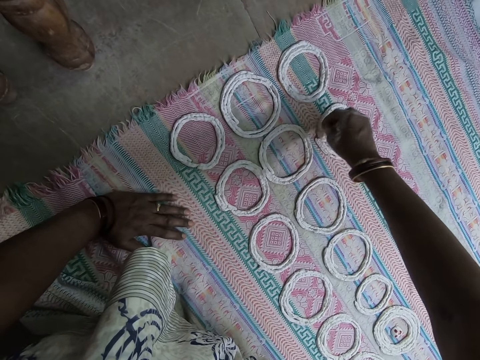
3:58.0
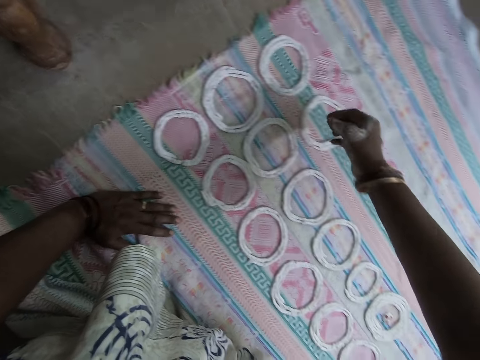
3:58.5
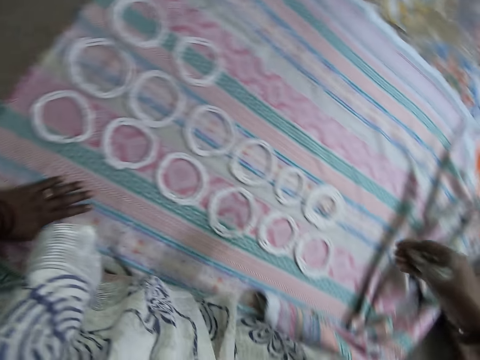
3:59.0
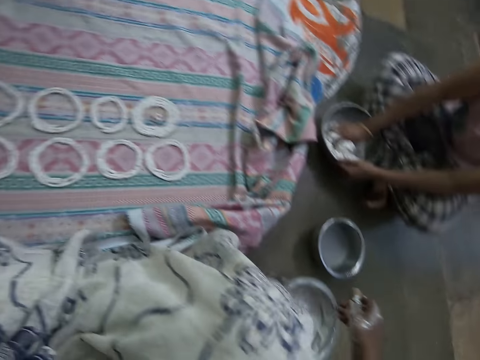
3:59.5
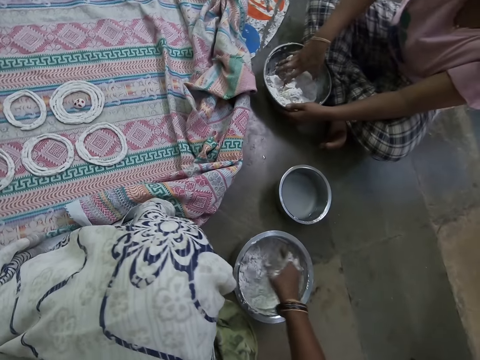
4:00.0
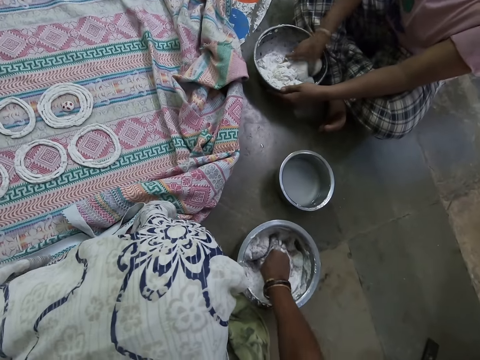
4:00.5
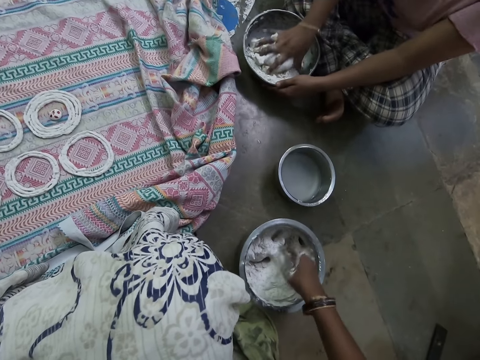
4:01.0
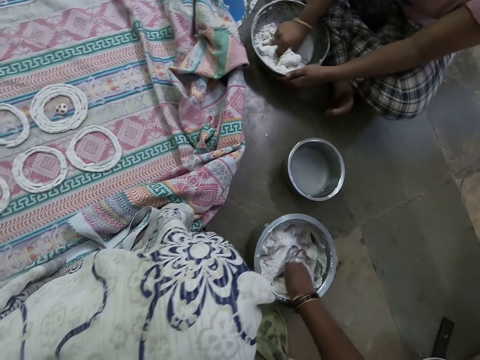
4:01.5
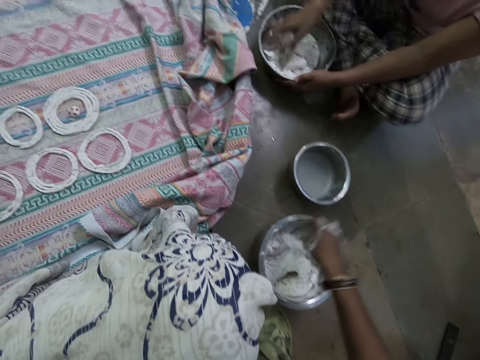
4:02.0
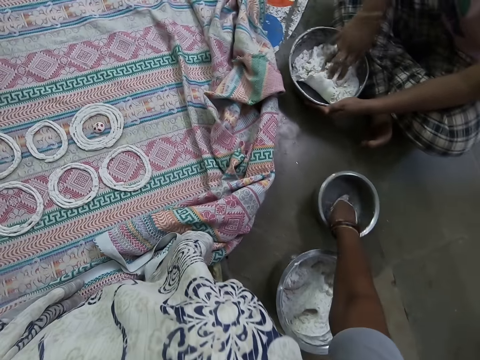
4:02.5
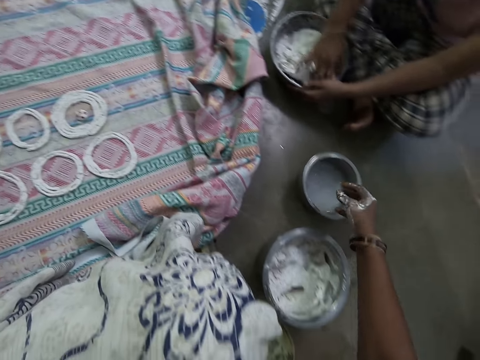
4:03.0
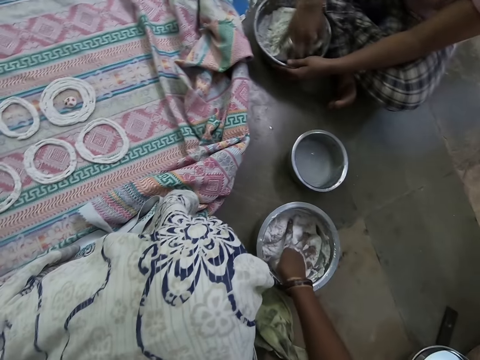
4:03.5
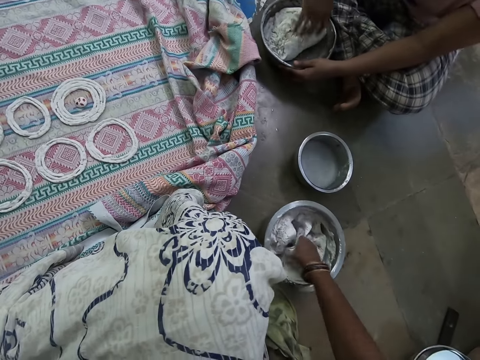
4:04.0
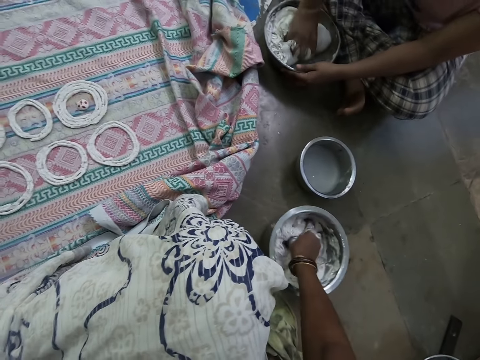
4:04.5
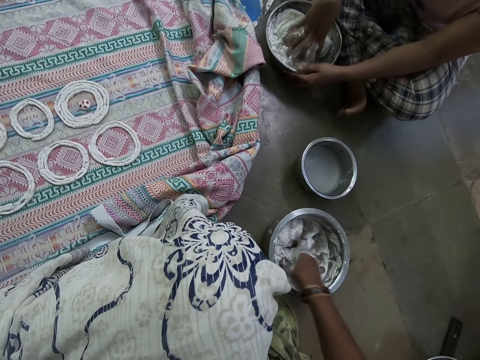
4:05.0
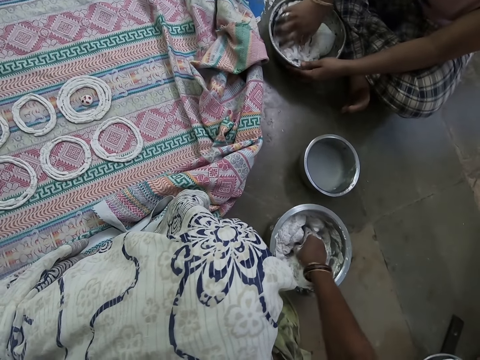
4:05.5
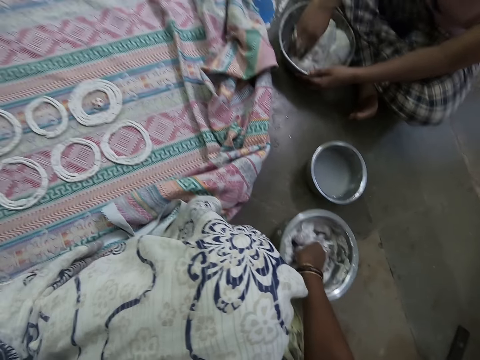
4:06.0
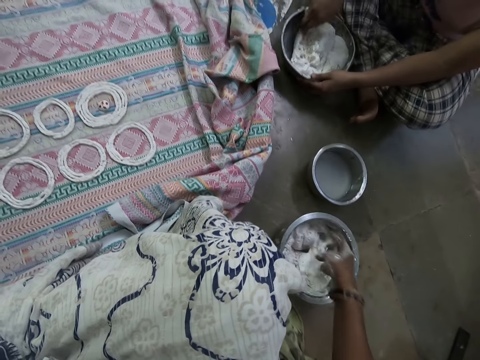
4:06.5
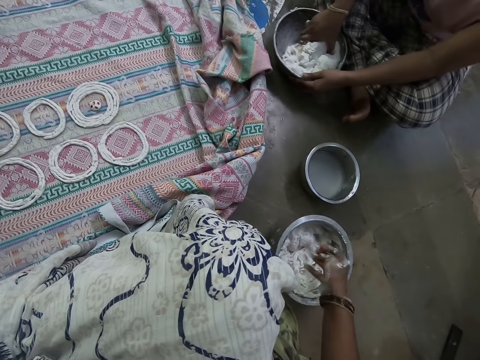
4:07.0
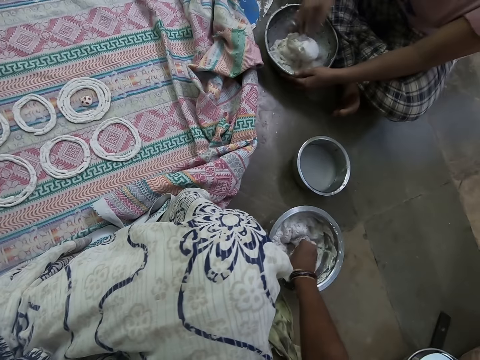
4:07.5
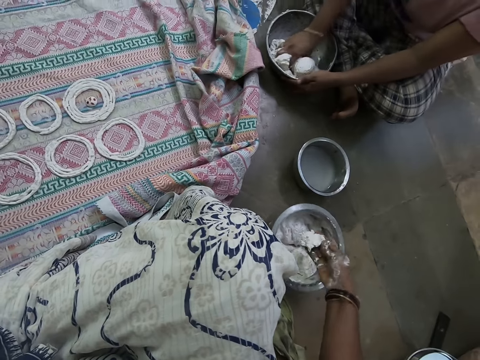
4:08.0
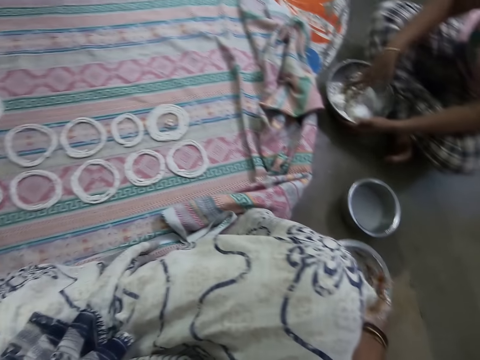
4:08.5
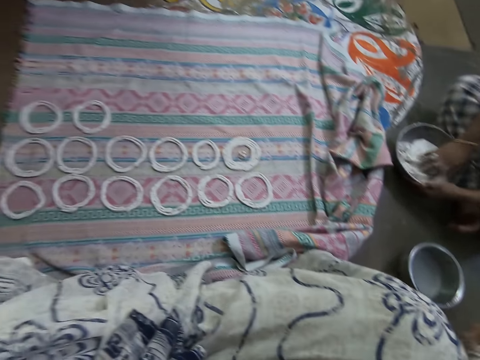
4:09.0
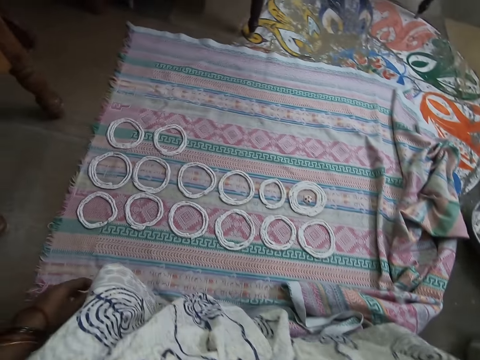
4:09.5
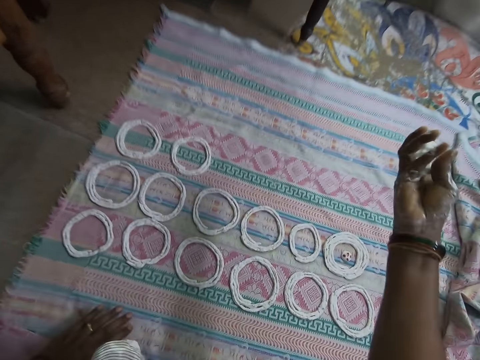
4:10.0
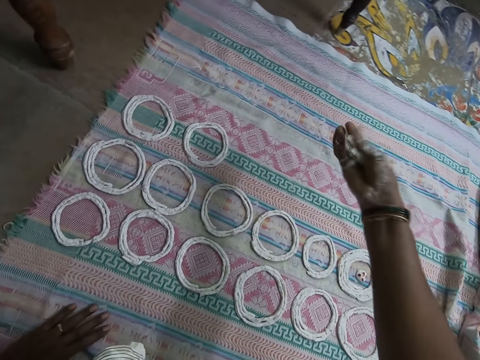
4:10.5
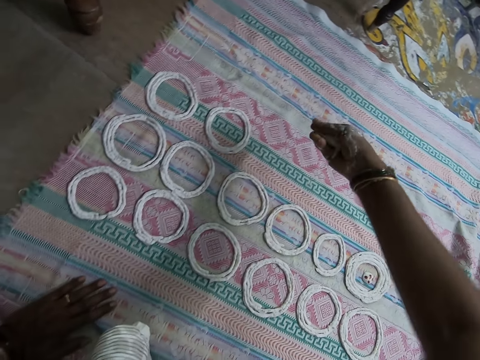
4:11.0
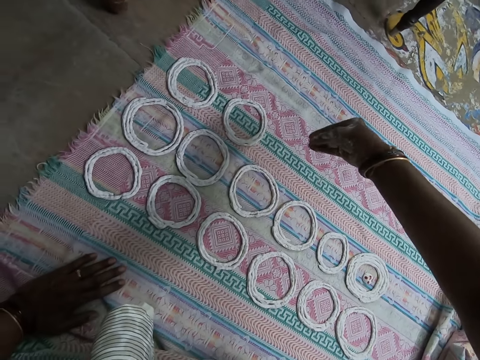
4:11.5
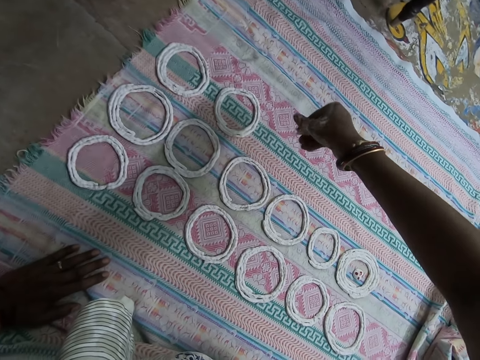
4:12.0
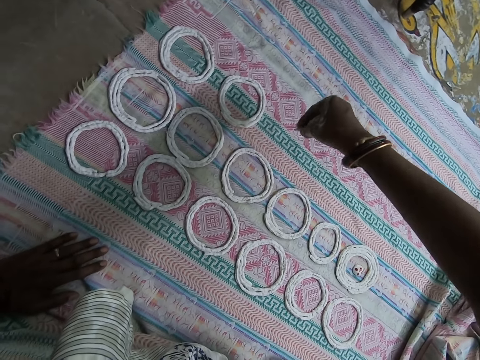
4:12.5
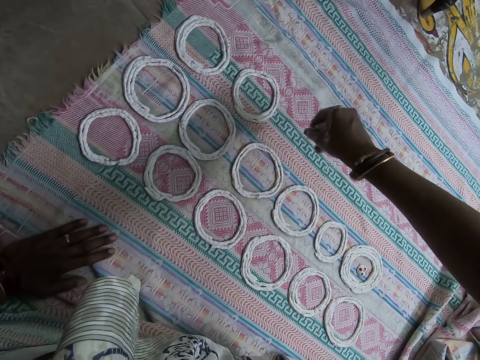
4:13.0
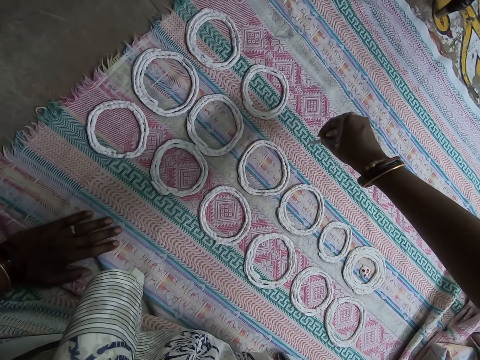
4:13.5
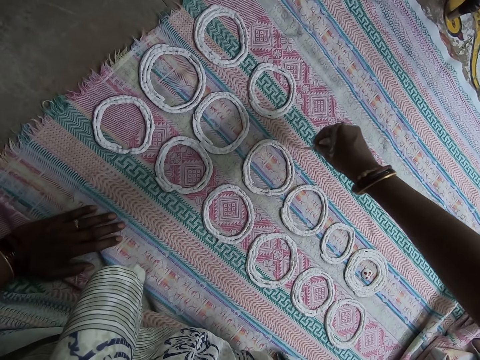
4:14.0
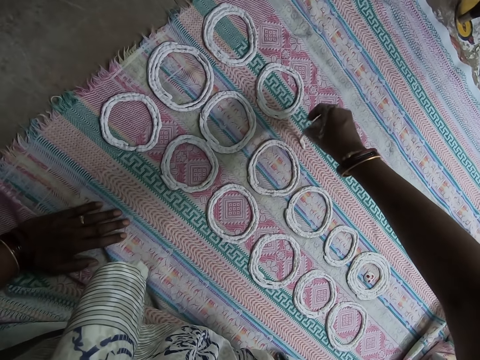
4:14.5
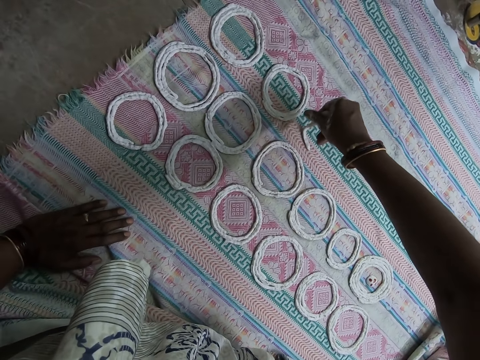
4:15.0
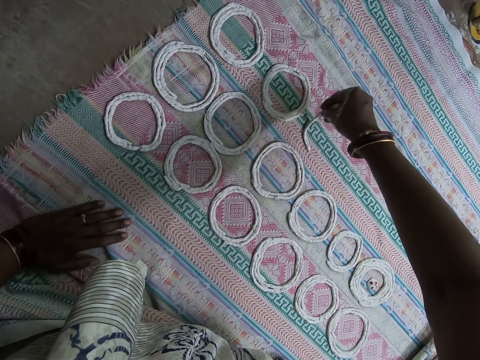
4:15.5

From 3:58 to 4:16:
The camera wearer moves around. A woman mixes something in a pot. The camera wearer kneads dough from the stainless bowl with her right hand. She touches water in a pot. She washes her right hand in the stainless bowl of water. She kneads the dough from the stainless bowl with her right hand. She scoops the dough from the stainless bowl with her right hand. She moves around. She kneads the dough from the stainless bowl with her right hand. She twists something. She casts the dough in circular motions on the cloth with her right hand. She deposits something on the piece of cloth.

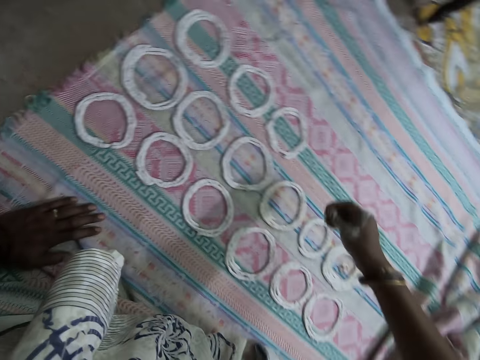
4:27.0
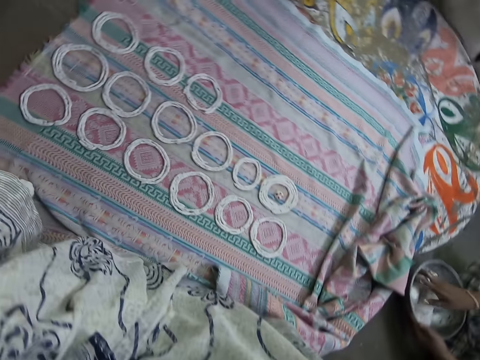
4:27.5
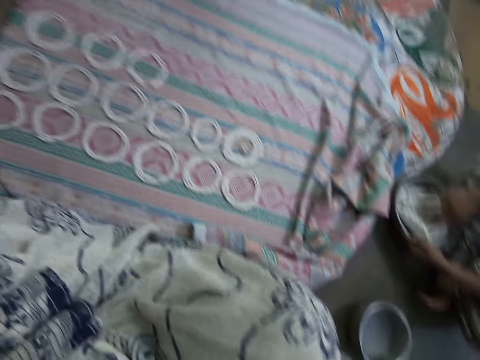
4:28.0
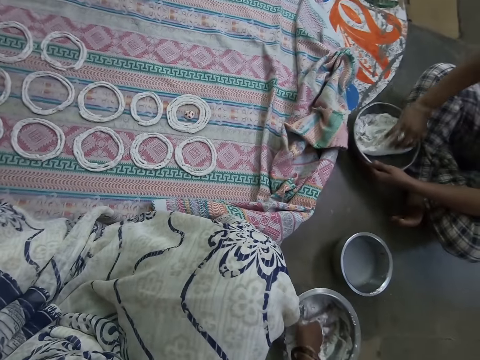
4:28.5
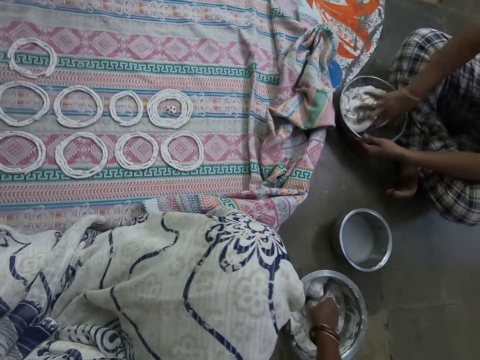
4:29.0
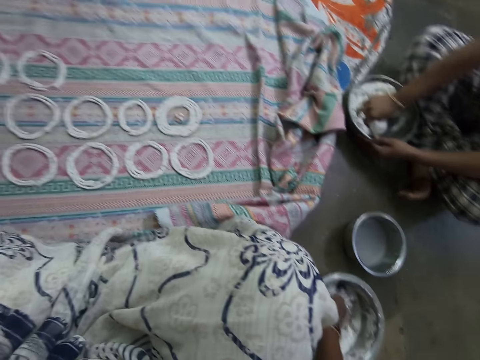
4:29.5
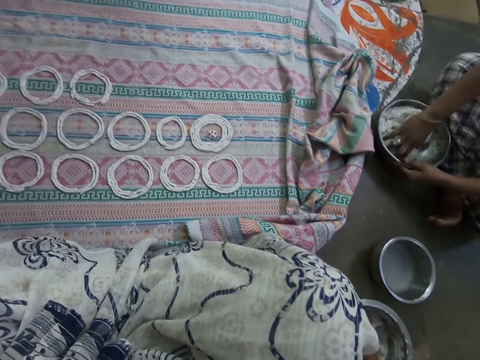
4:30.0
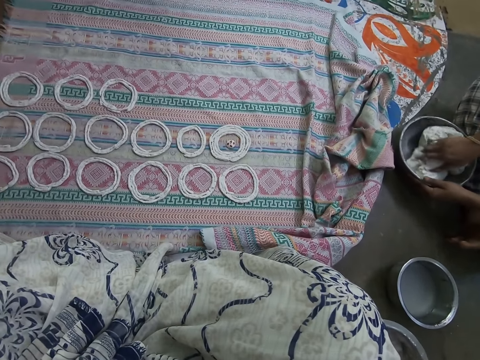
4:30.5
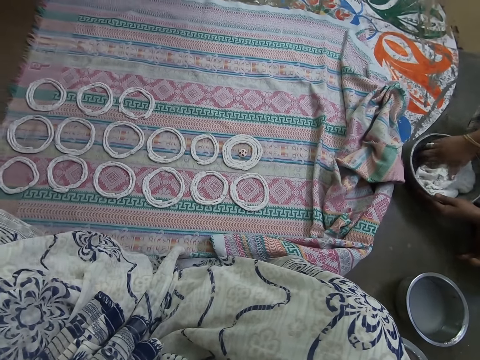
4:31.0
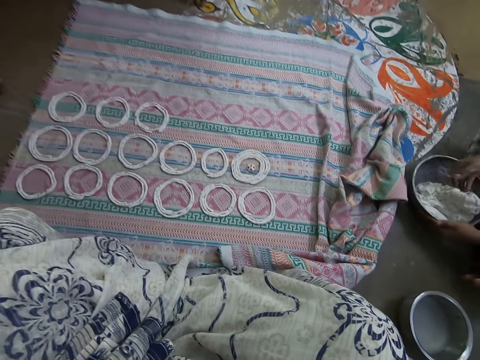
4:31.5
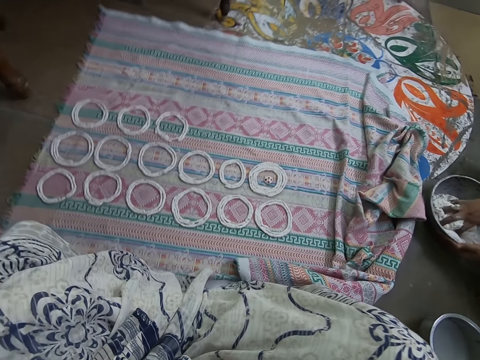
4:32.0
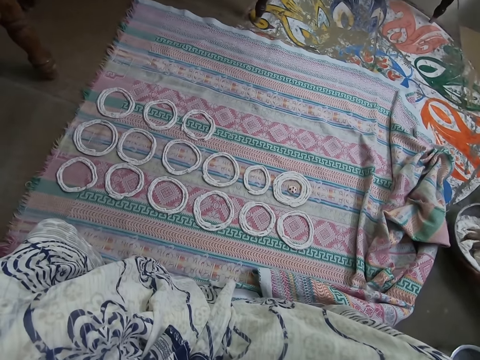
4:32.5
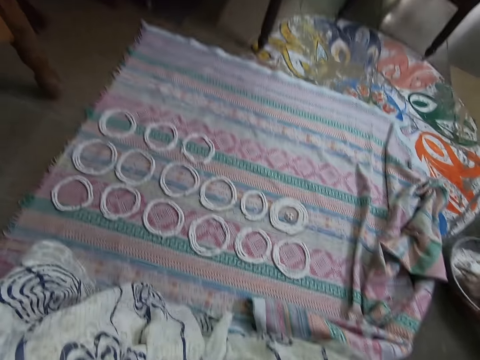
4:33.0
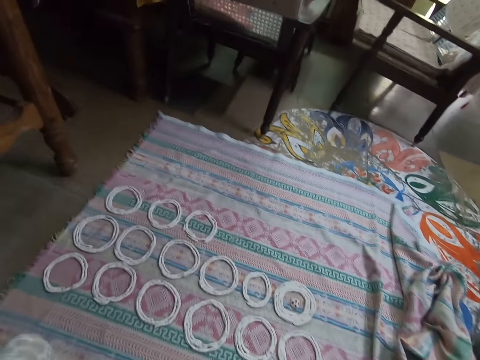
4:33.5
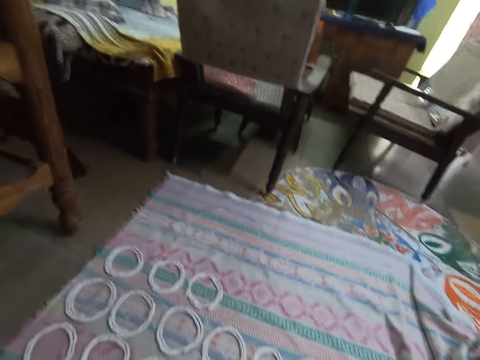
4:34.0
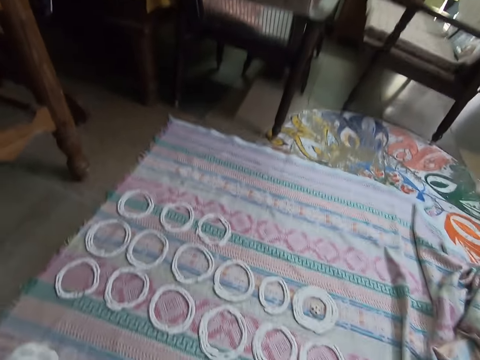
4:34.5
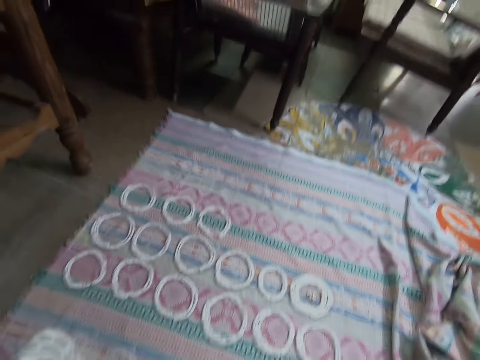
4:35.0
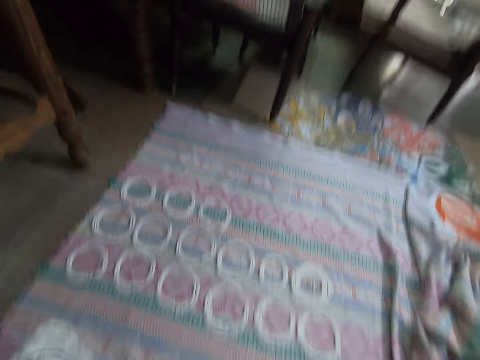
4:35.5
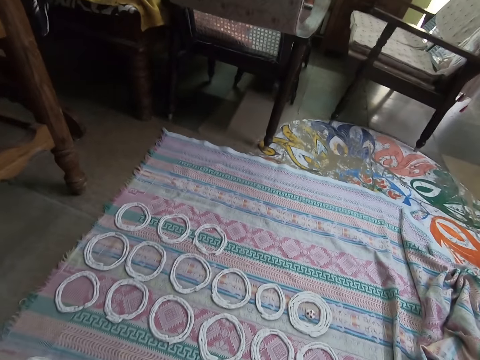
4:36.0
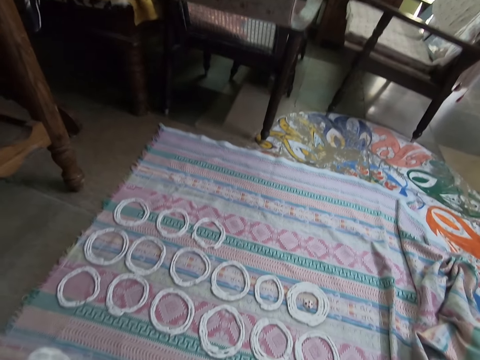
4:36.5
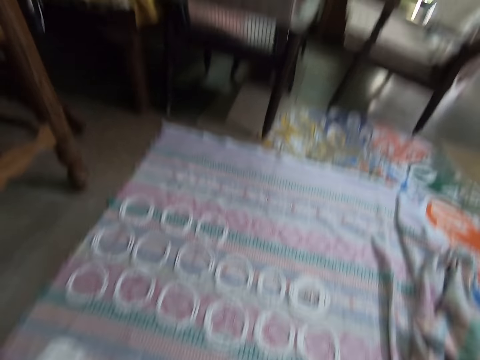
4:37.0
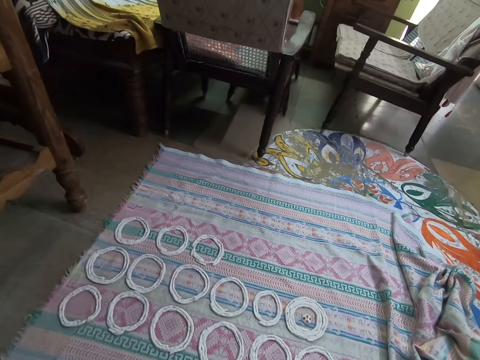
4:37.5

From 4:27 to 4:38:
The camera wearer moves around. A woman mixes something in a pot. The camera wearer mixes something in a pot. She scoops dough from the stainless bowl with her right hand. She looks around.
